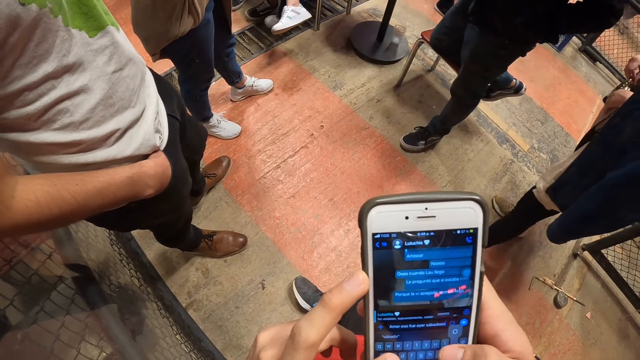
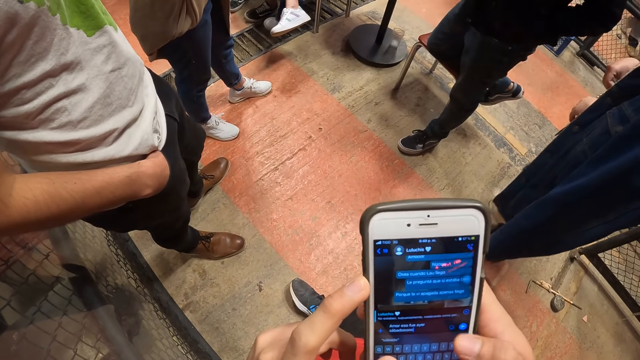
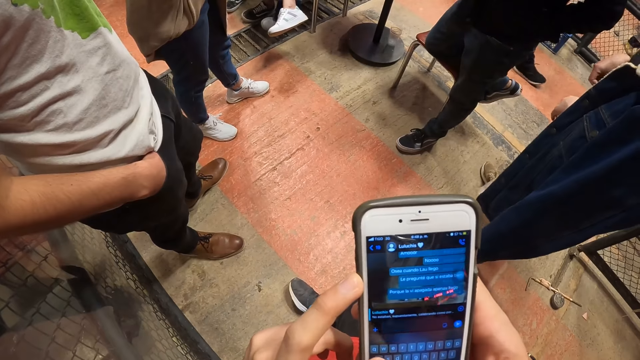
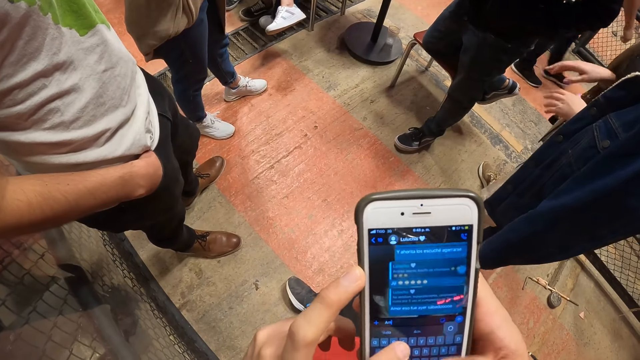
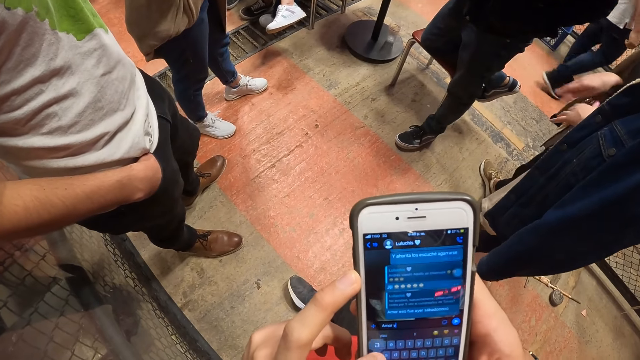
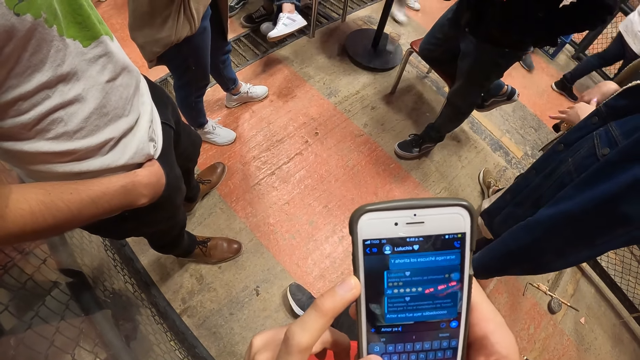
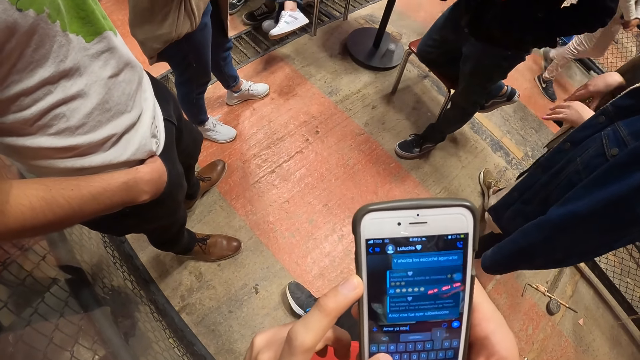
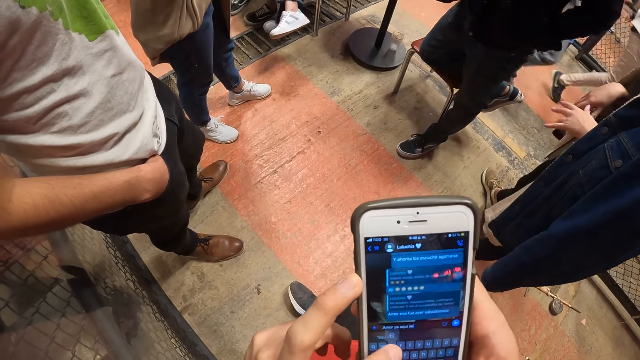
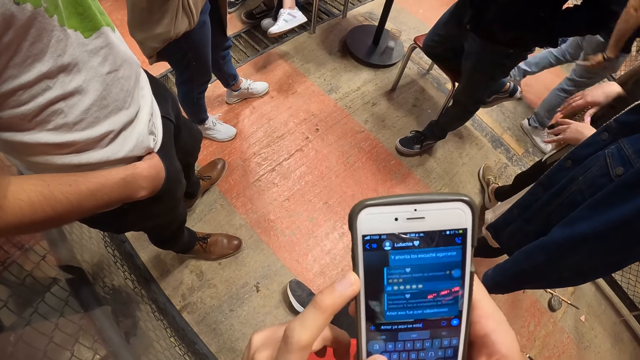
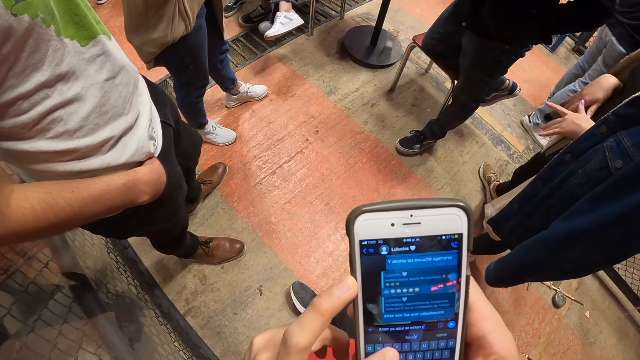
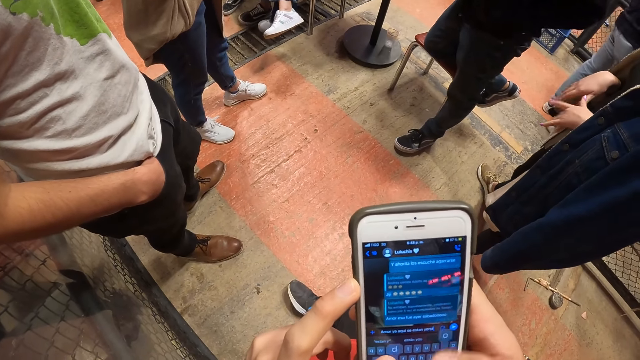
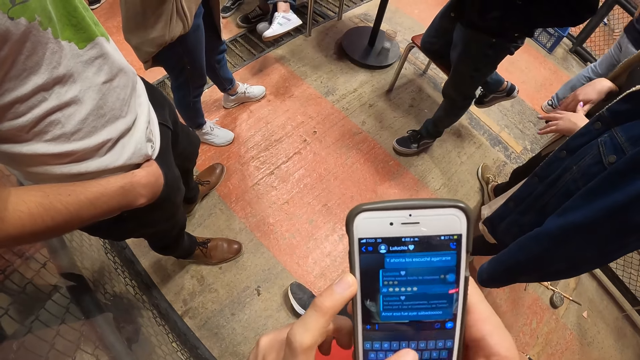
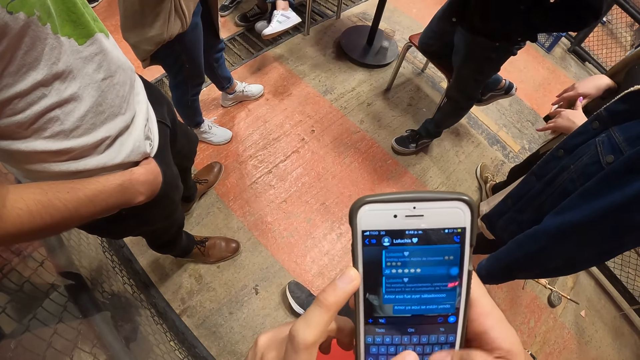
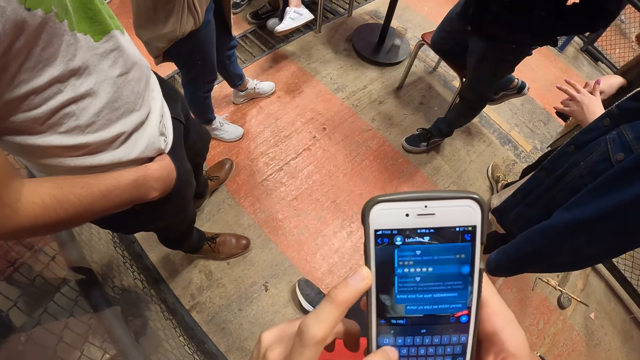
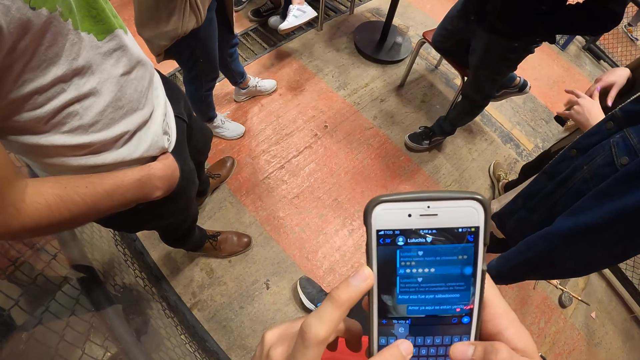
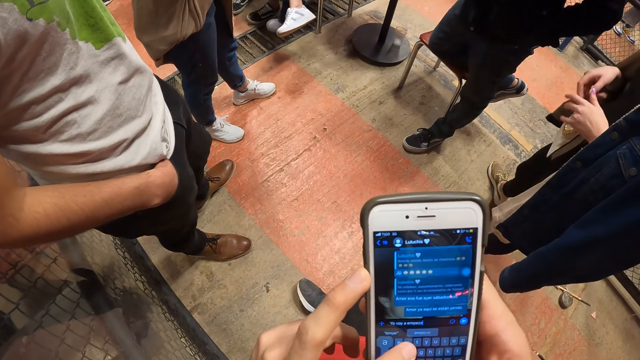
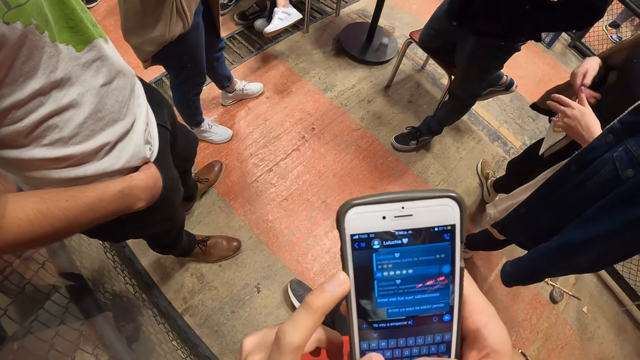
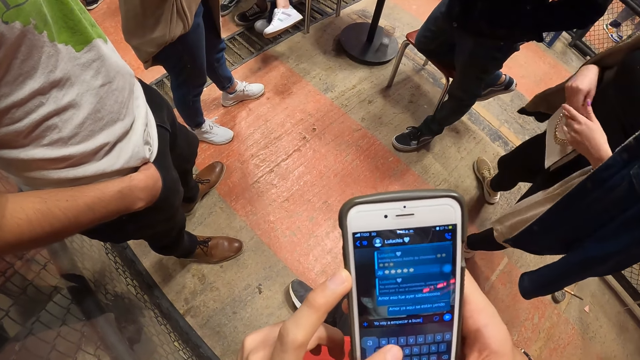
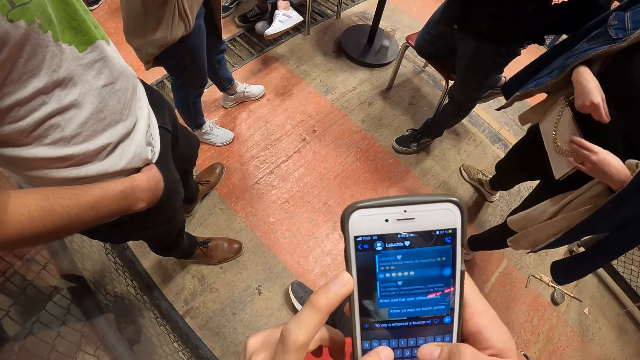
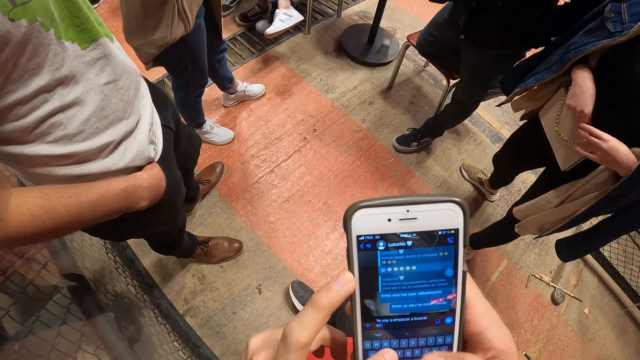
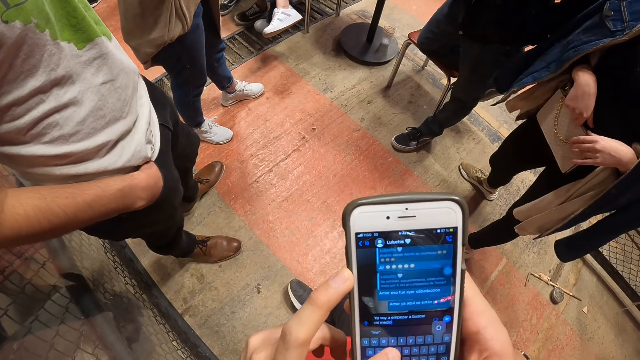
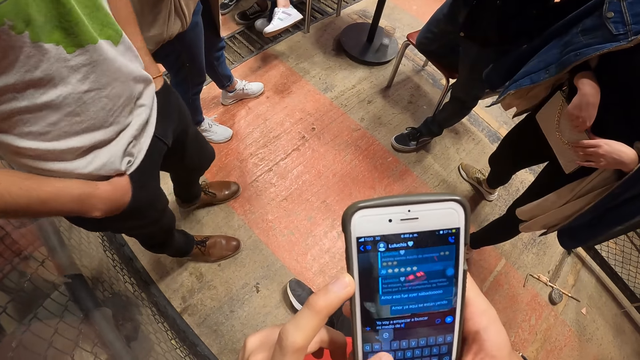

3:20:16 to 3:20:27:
The woman hits the bag on her waist with both hands.

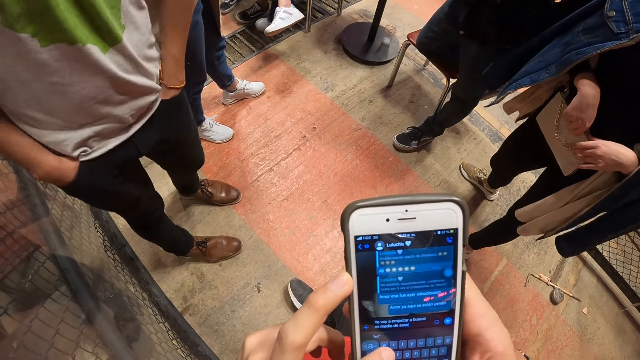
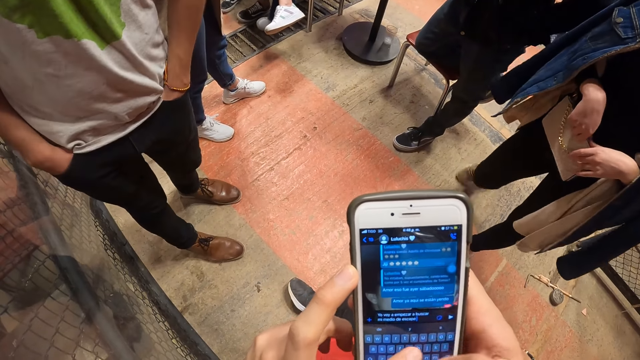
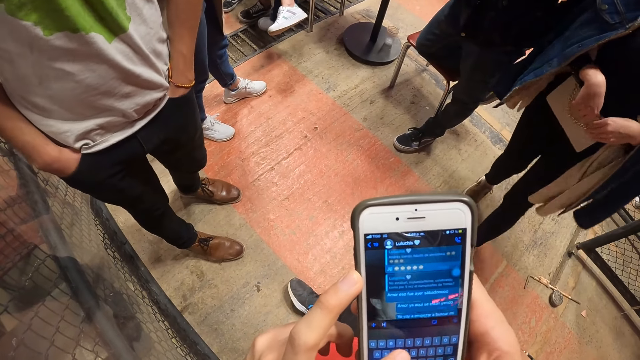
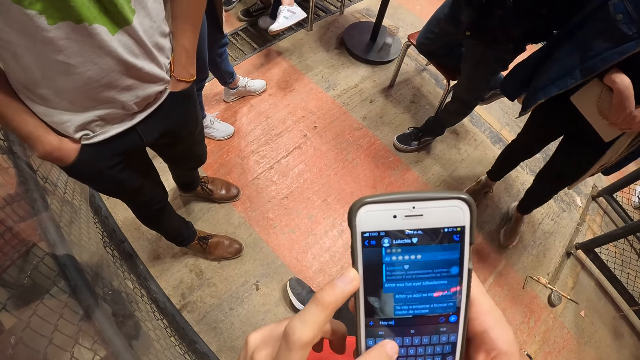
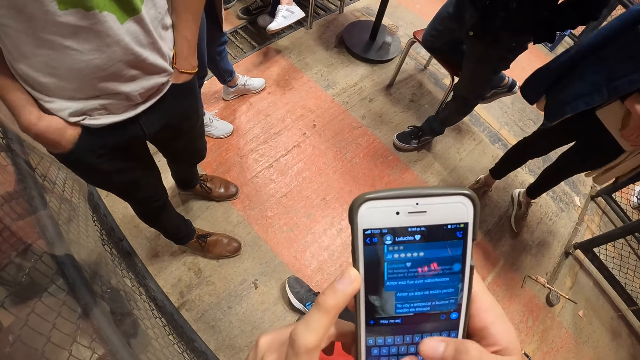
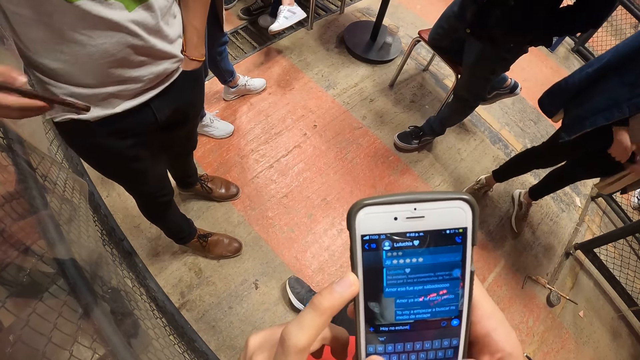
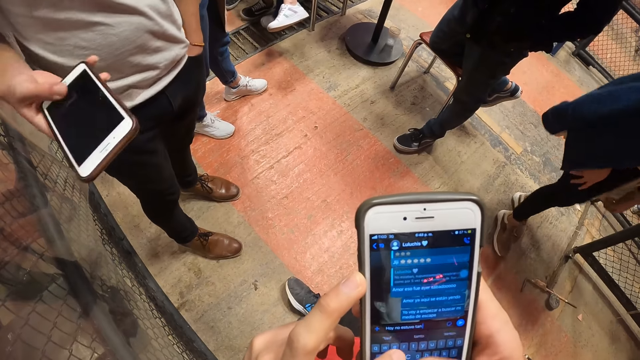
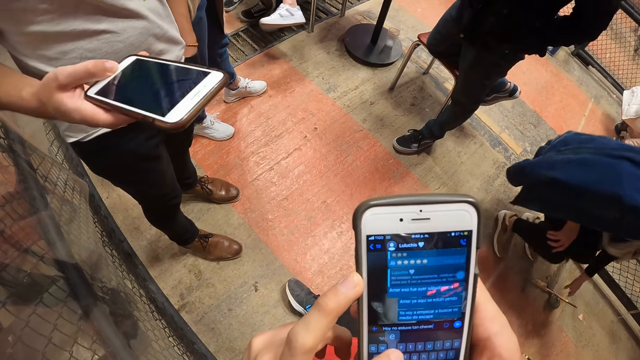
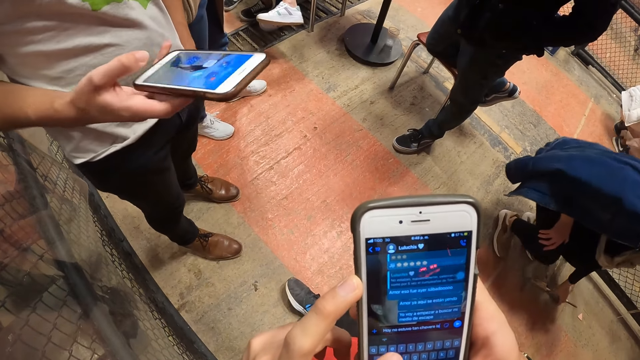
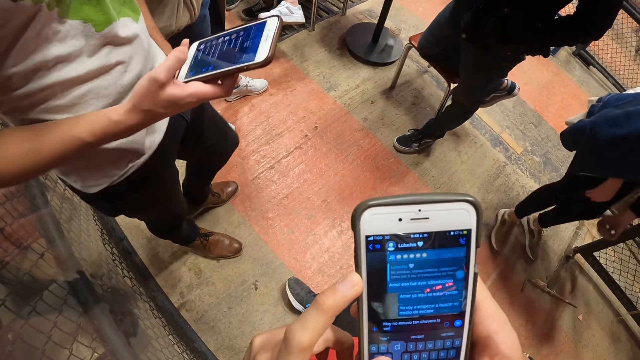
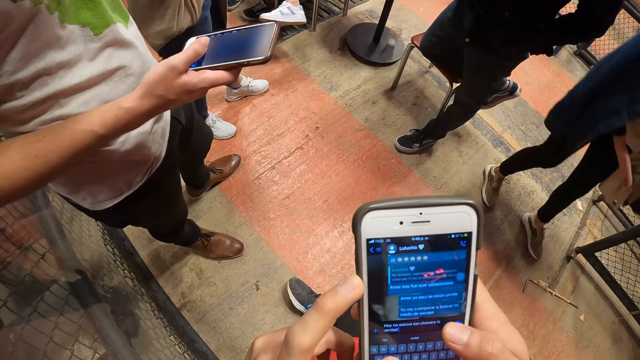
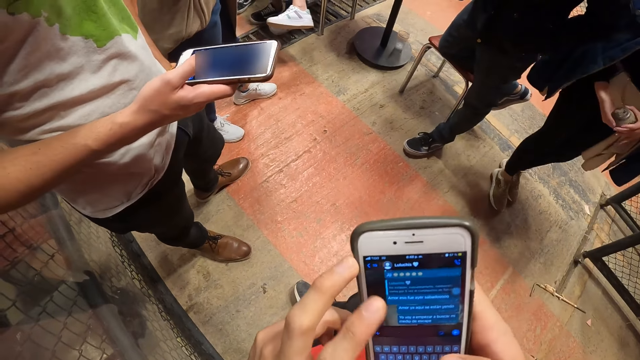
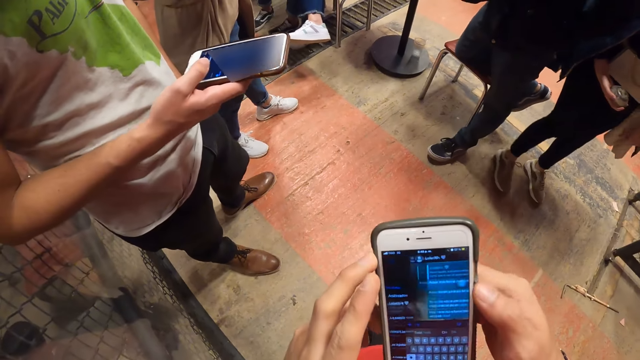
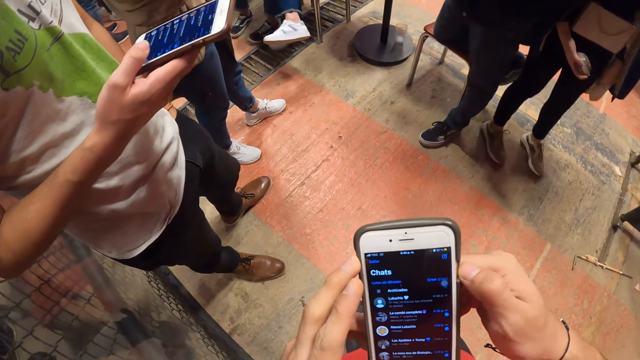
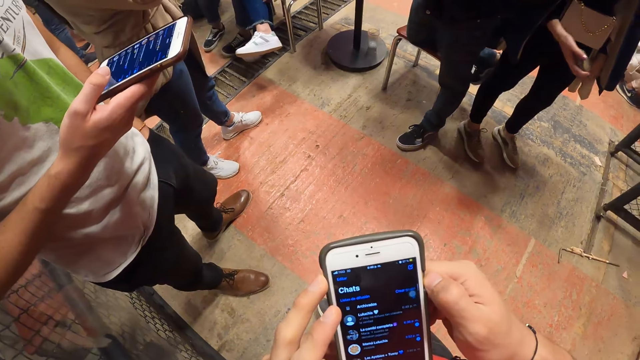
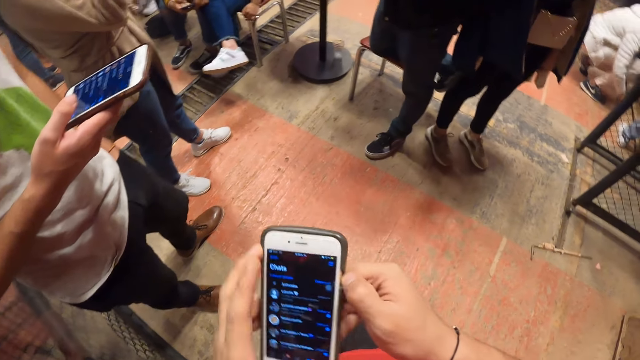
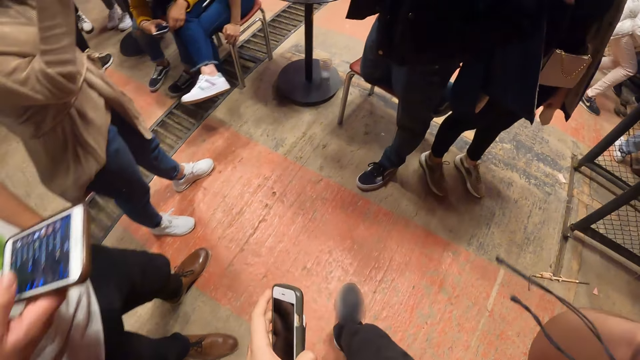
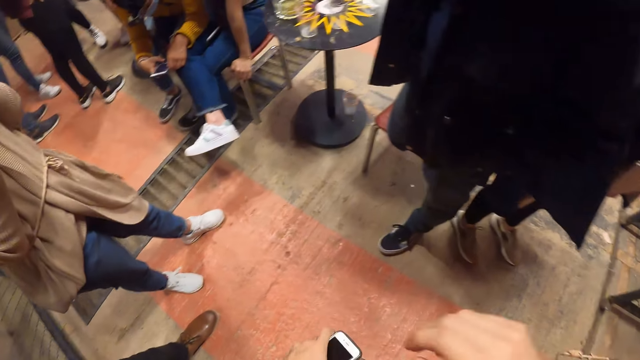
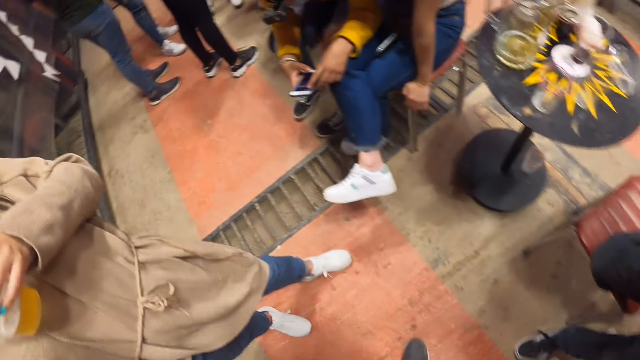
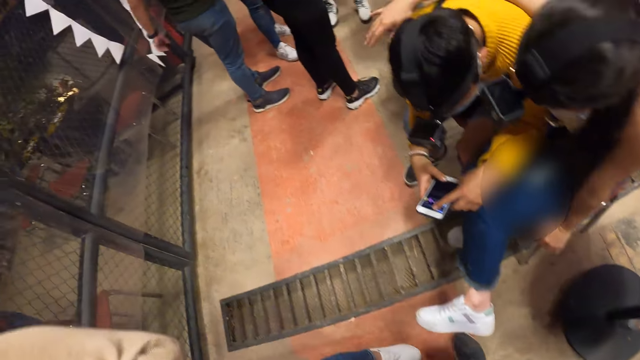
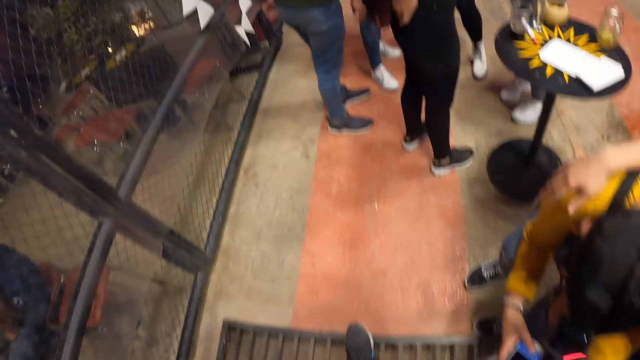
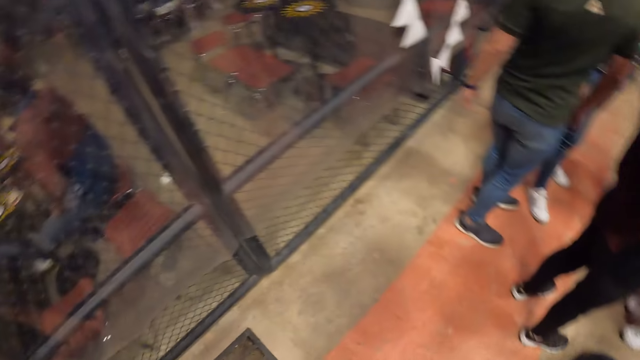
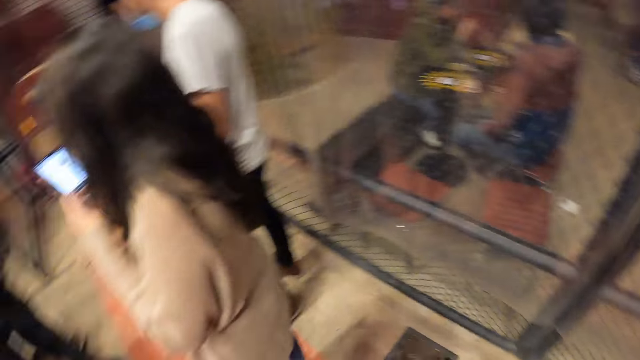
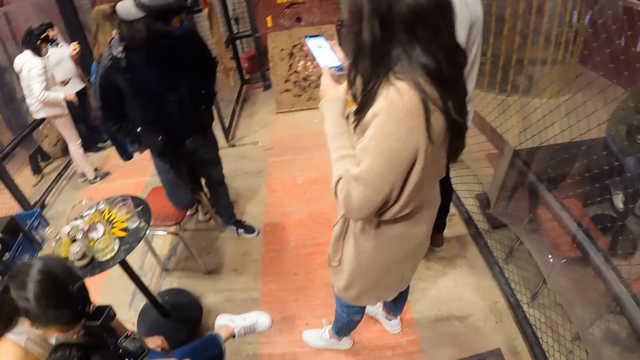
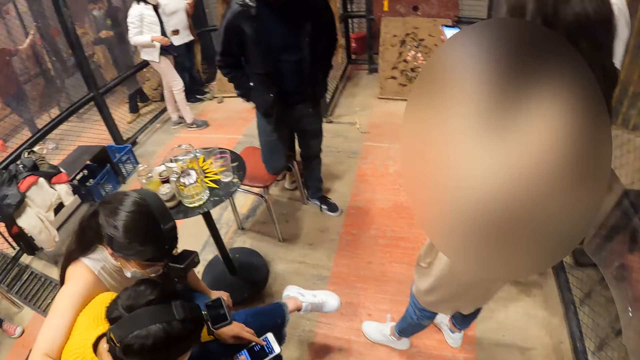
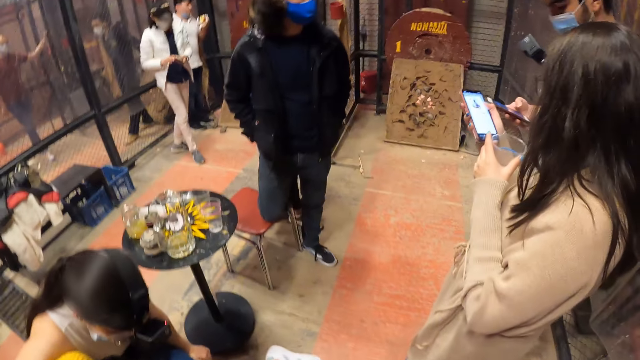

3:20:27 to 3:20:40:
The man takes the phone from his pocket with his right hand. The man holds the phone. The man operates the phone in his right hand. The camera wearer holds the phone with his left hand. He adjusts the camera on his head with his right hand. He lifts the right hand. He walks in the room. Another woman operates the phone in her right hand. The camera wearer looks around the room.
